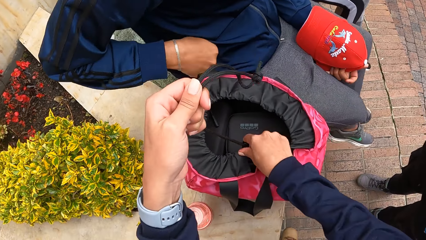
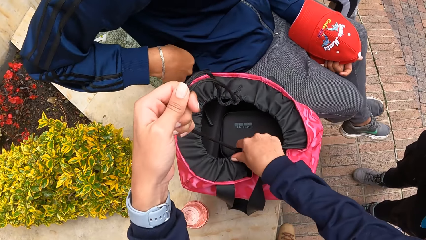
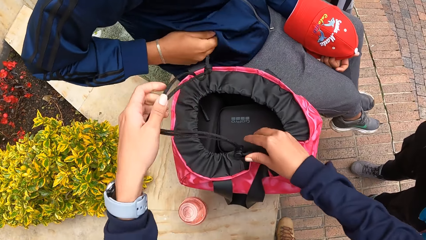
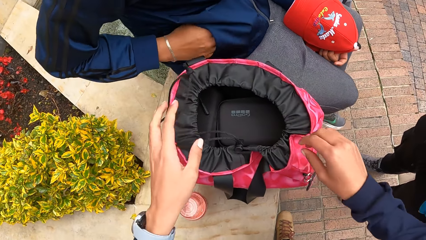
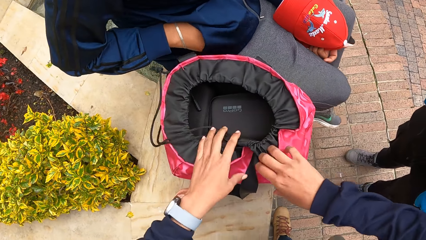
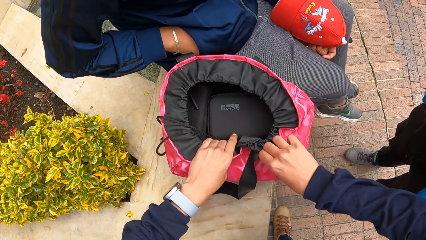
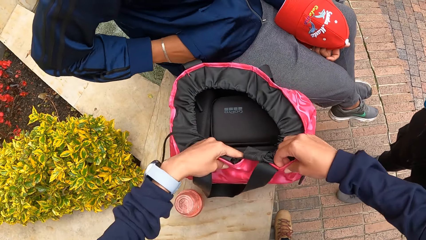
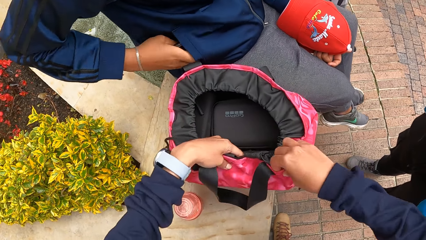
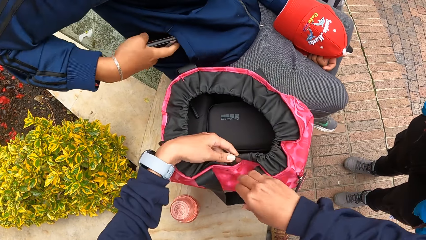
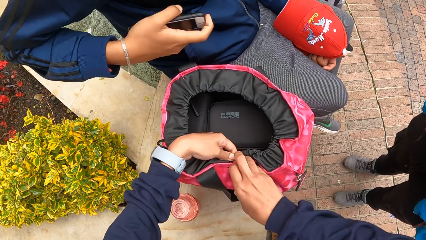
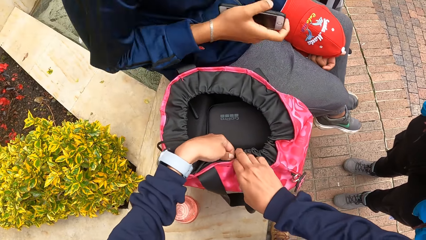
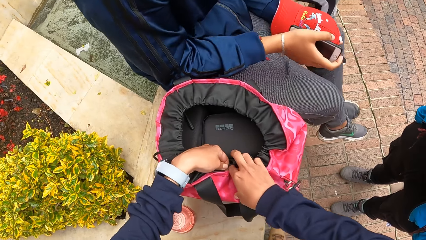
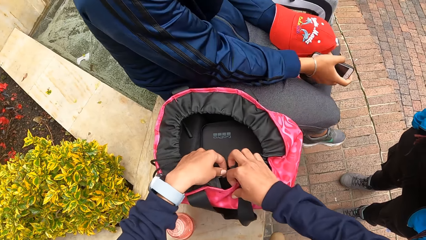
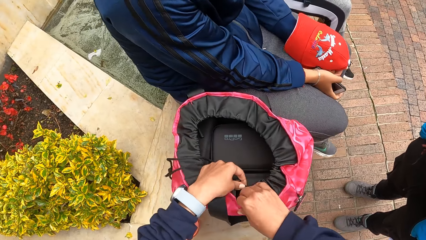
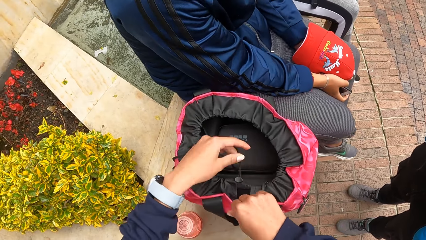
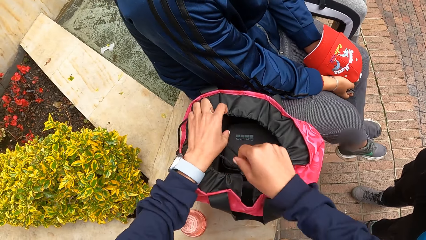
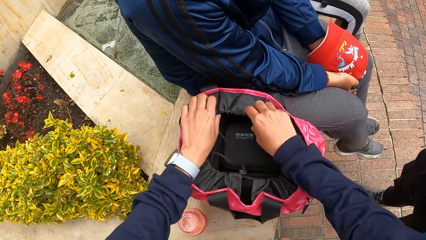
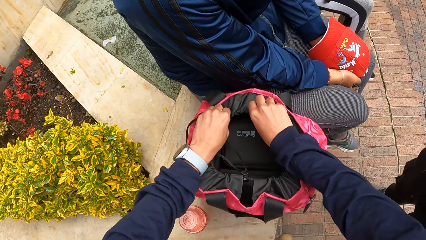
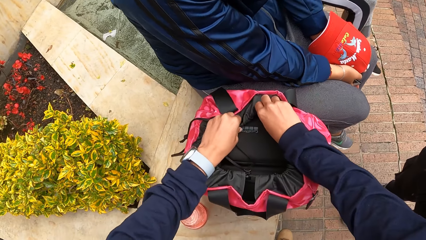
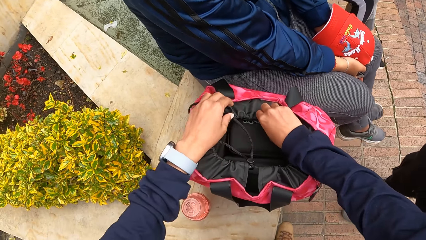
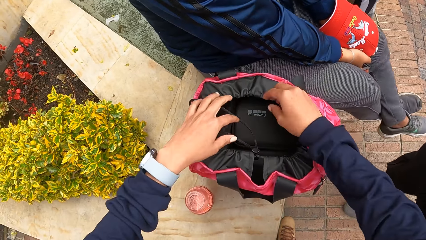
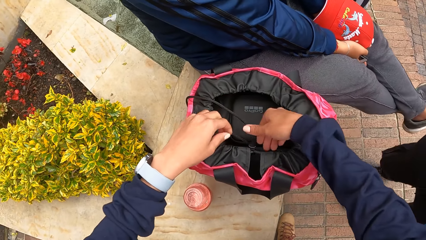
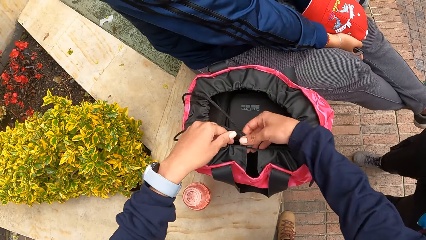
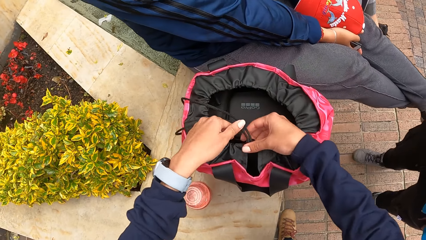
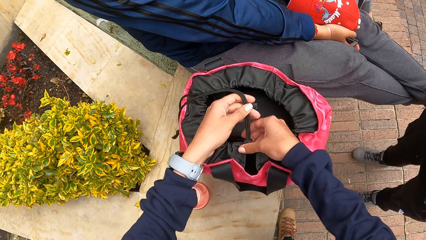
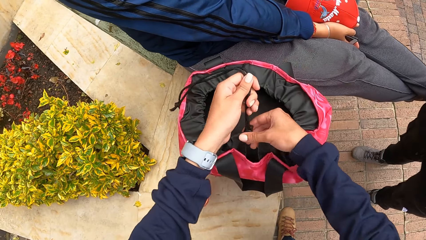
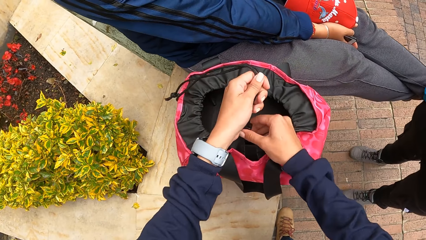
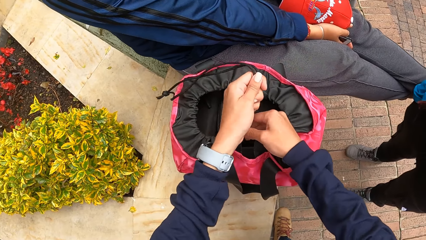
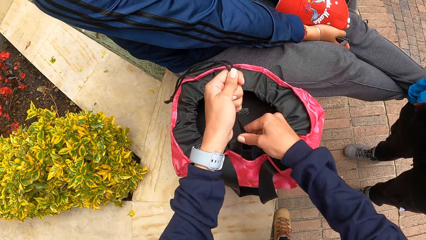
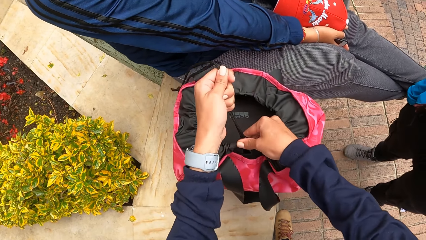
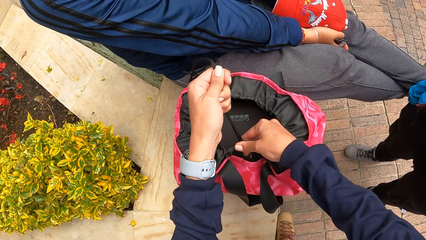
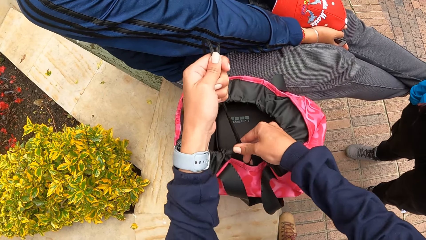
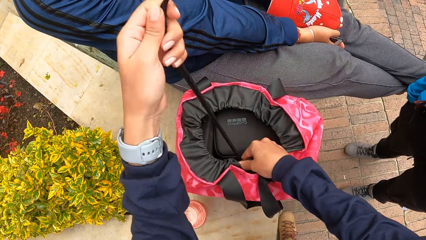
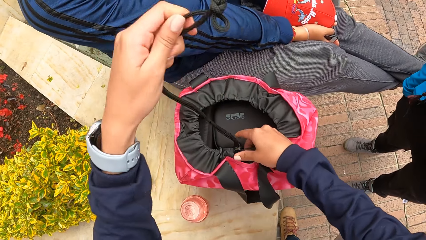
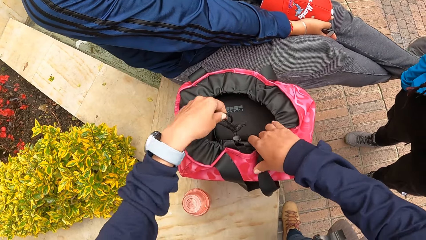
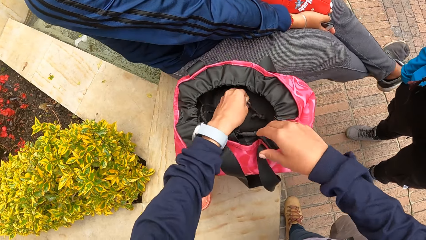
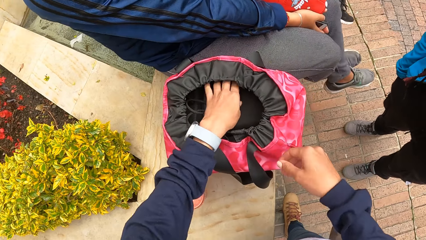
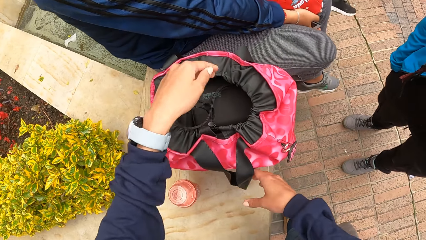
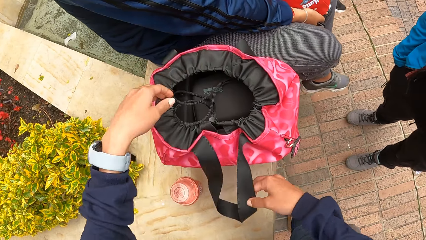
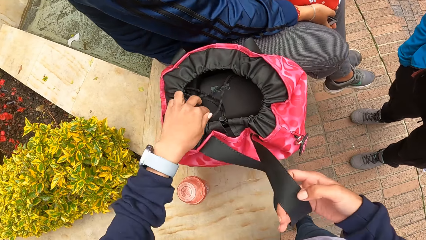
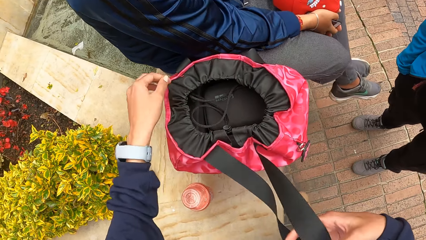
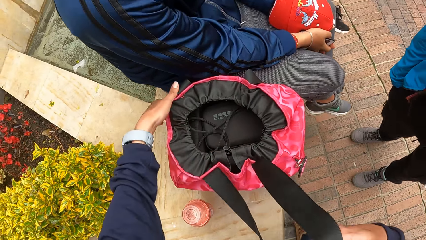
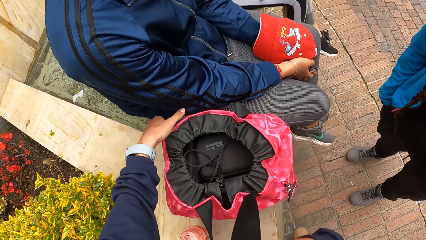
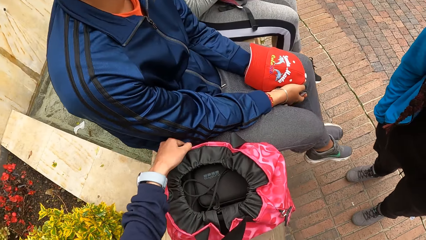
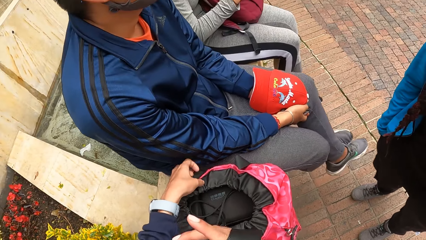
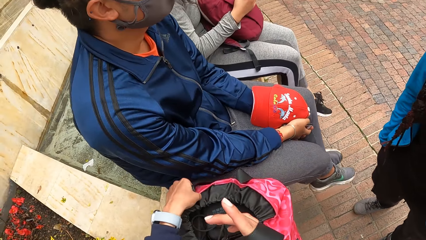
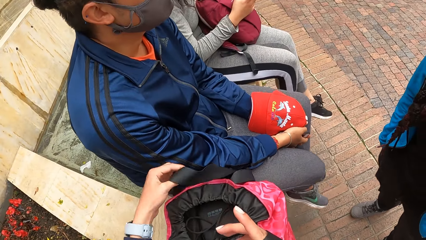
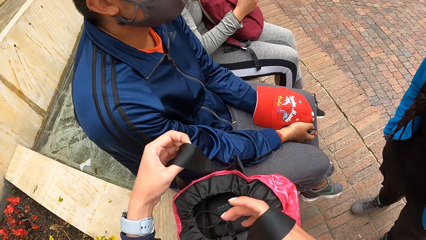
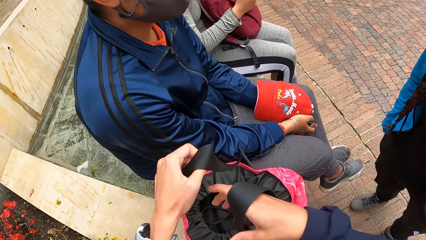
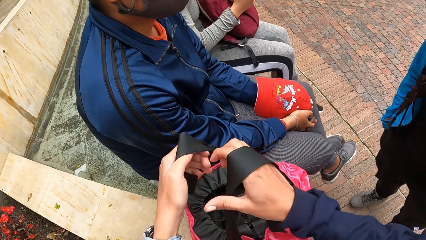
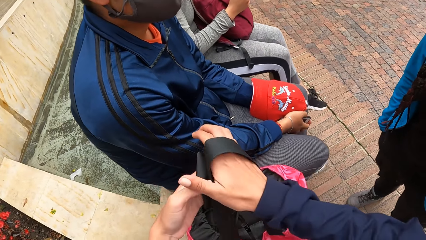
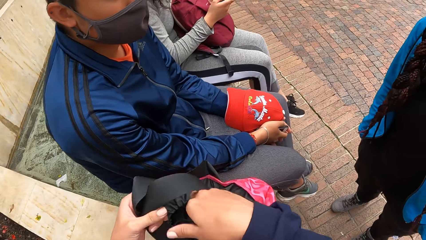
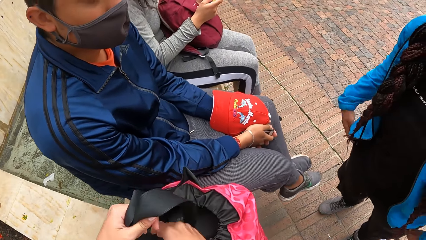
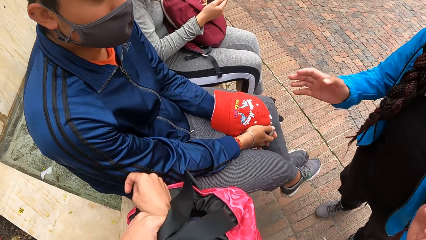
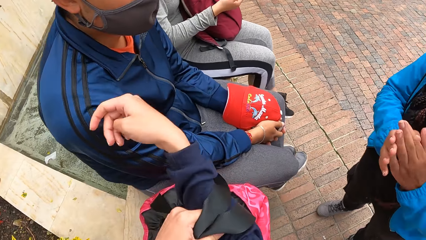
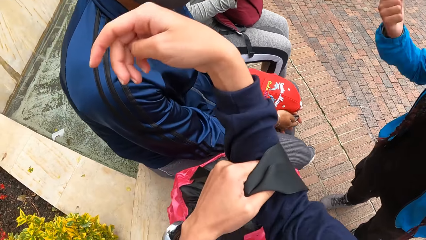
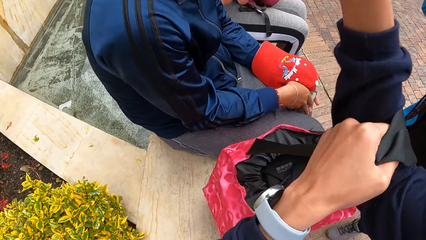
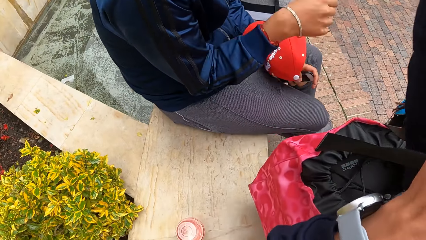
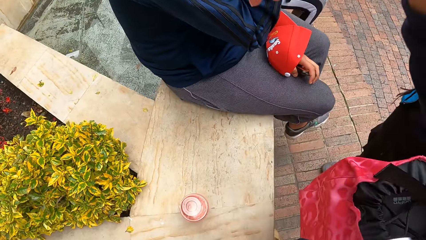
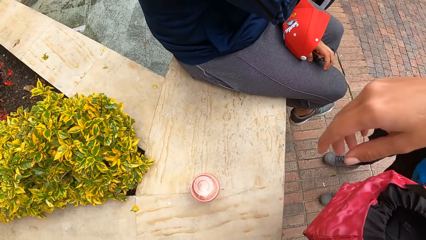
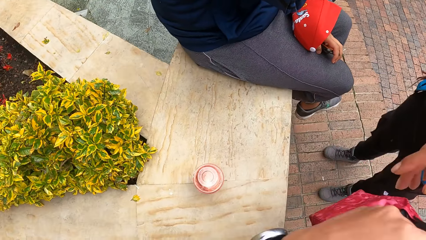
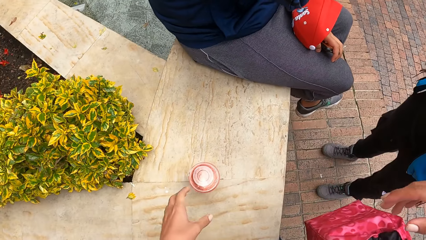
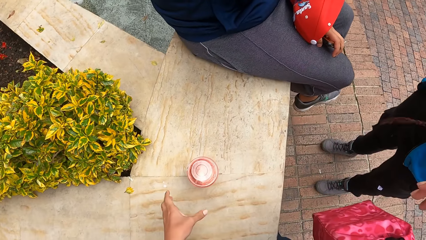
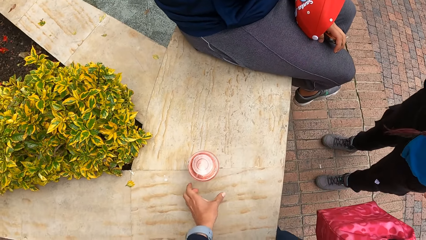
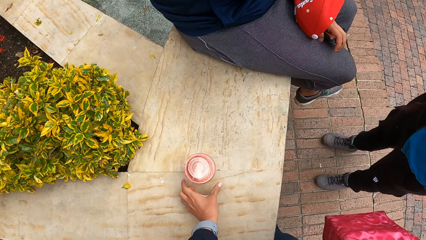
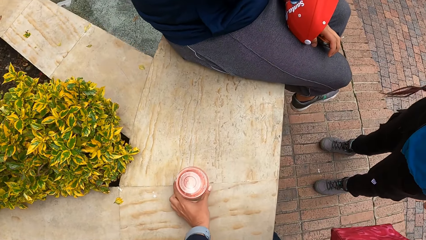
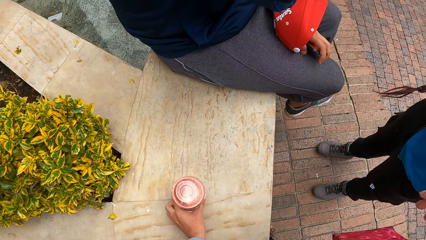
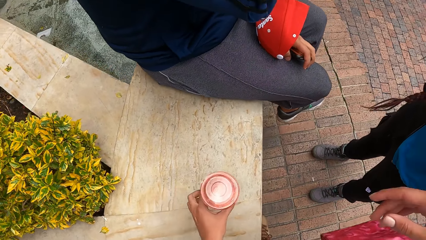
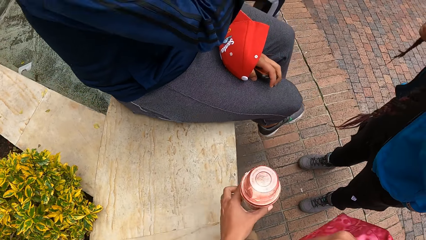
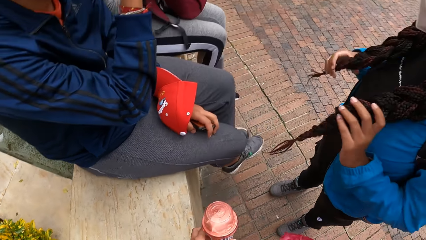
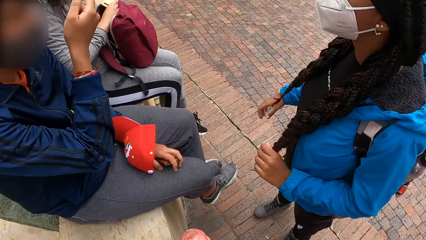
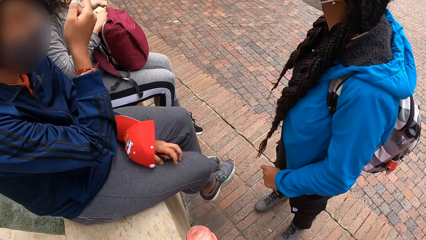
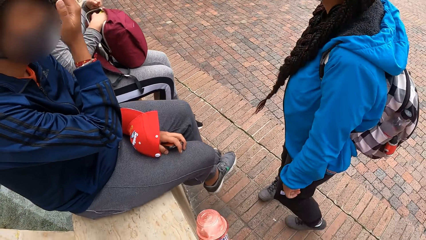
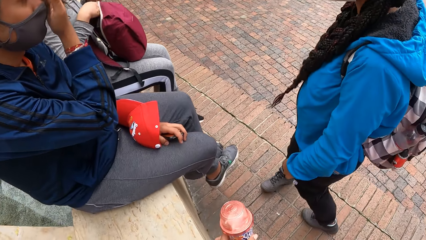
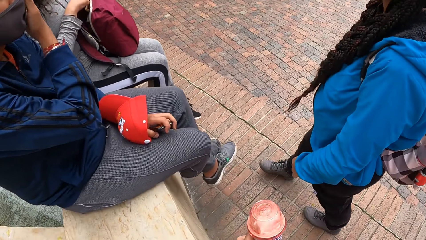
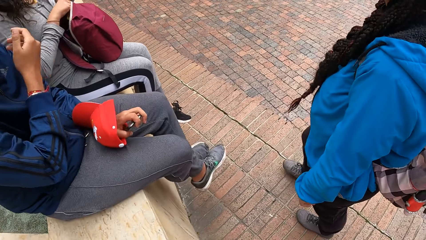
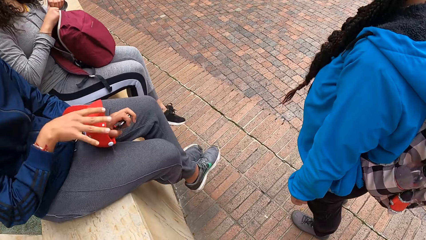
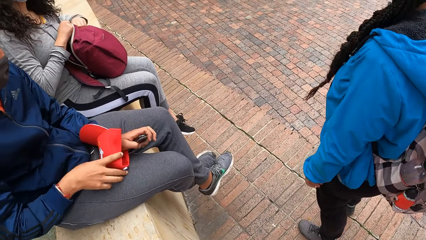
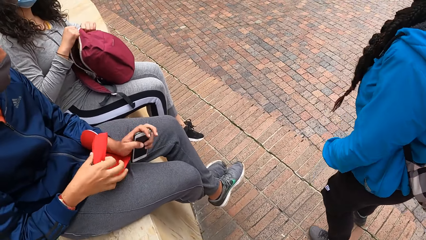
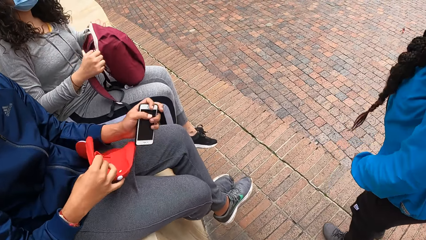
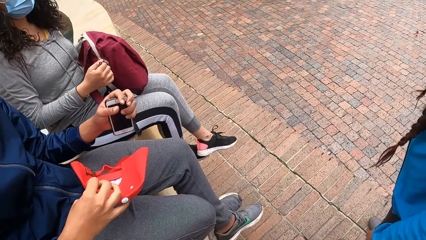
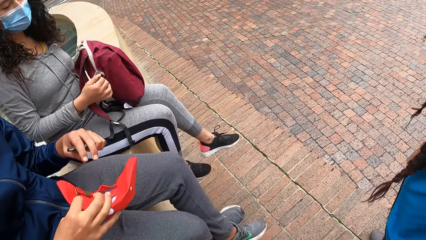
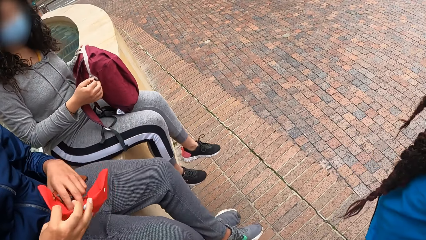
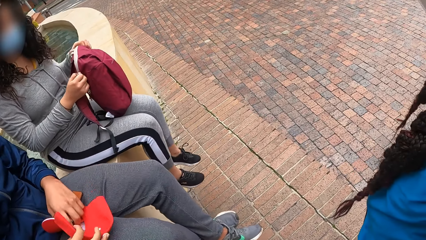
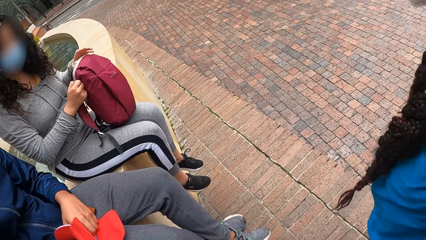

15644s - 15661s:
The man picks a phone from his pocket with his right hand. The camera wearer adjusts the pink bag on the concrete with both hands. She pulls the sling of the pink bag on the concrete with both hands. She drops the sling of the pink bag on the concrete in her left hand in the bag. She picks a belt of the pink bag on the concrete with her right hand. She picks the belt again. She passes the belt in her right hand to her left hand. She hangs the belts of the pink bag on the concrete on her right arm with her left hand. She carries the bag. She carries the container of yogurt or tumbler from the concrete with her left hand. The man rubs his face with his right hand. The woman zips the bag on her lap with her right hand. The man picks the cap from his lap with his right hand.
